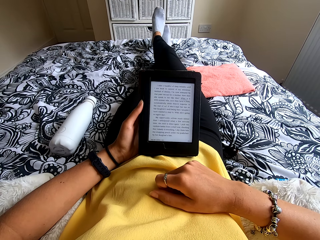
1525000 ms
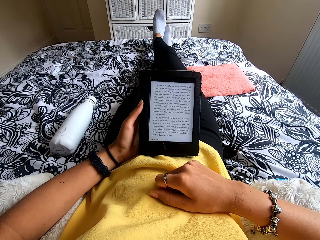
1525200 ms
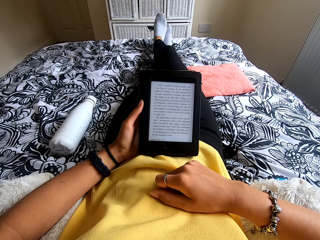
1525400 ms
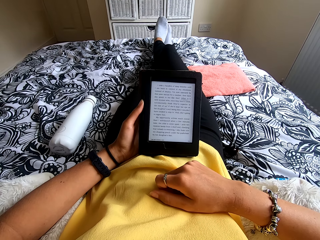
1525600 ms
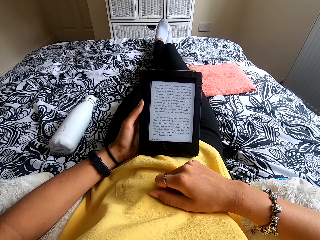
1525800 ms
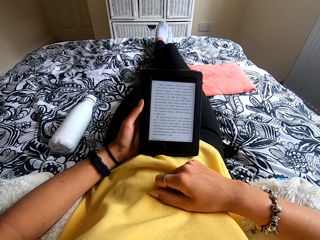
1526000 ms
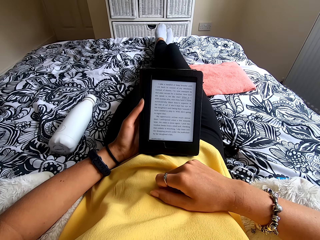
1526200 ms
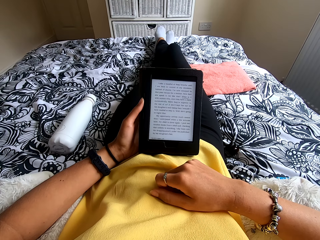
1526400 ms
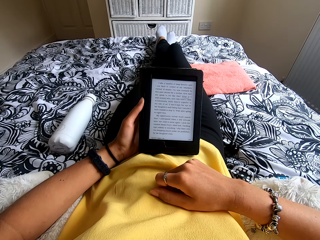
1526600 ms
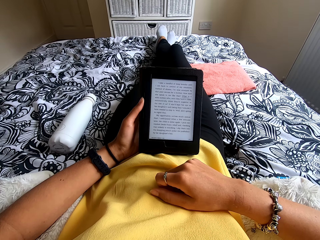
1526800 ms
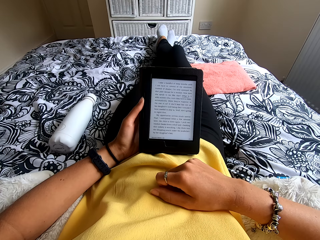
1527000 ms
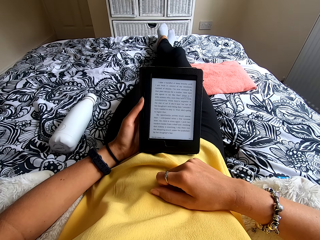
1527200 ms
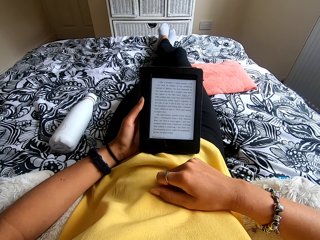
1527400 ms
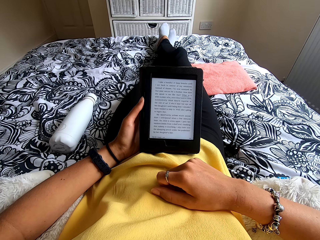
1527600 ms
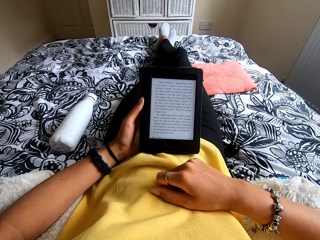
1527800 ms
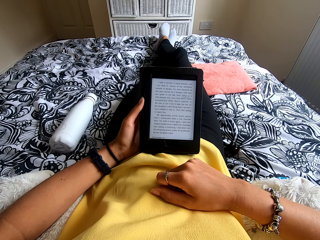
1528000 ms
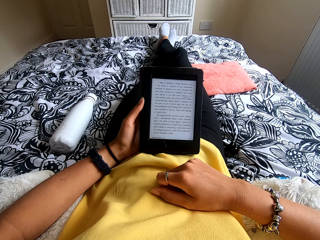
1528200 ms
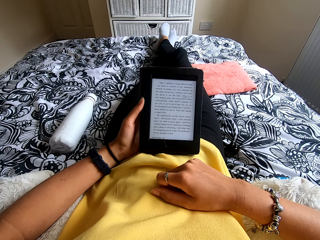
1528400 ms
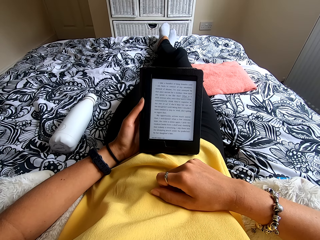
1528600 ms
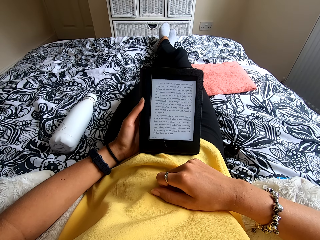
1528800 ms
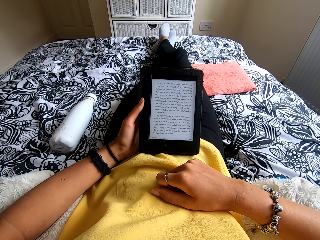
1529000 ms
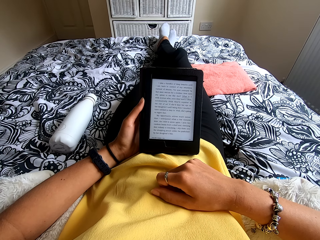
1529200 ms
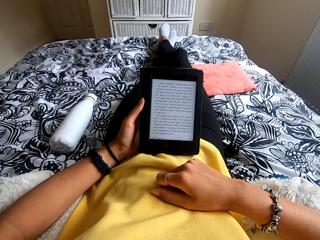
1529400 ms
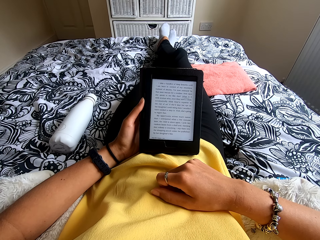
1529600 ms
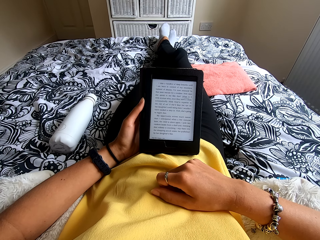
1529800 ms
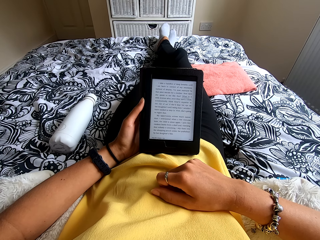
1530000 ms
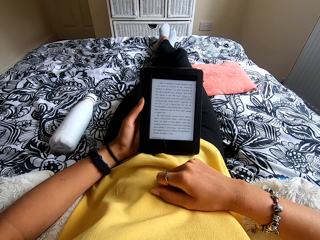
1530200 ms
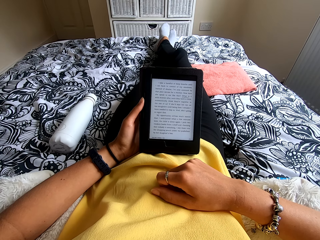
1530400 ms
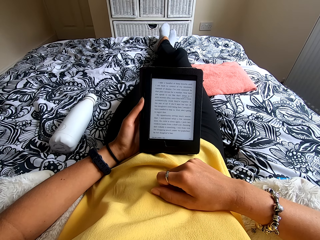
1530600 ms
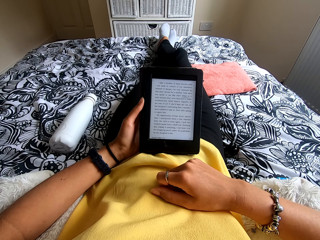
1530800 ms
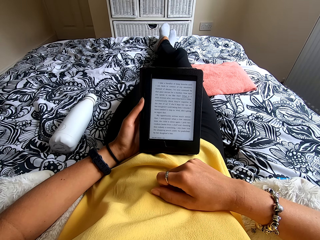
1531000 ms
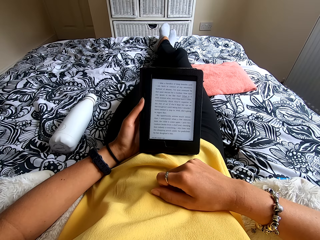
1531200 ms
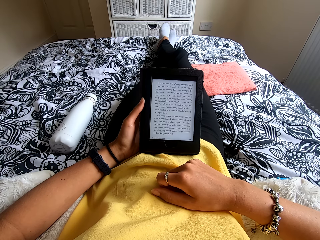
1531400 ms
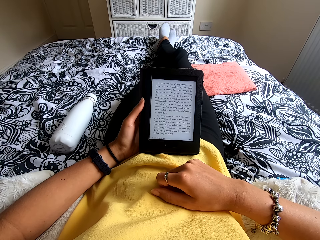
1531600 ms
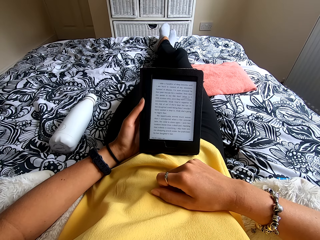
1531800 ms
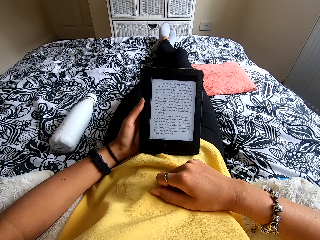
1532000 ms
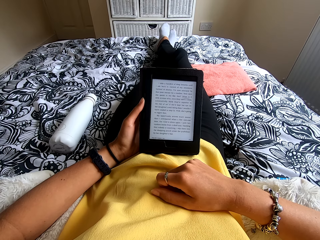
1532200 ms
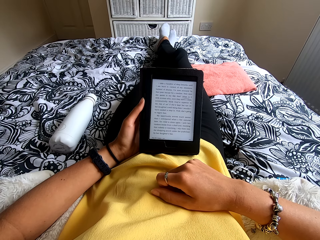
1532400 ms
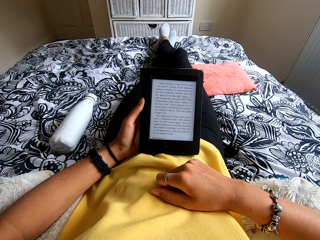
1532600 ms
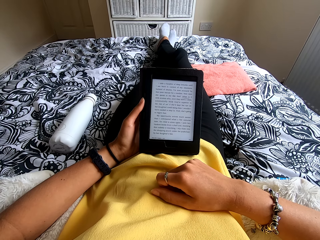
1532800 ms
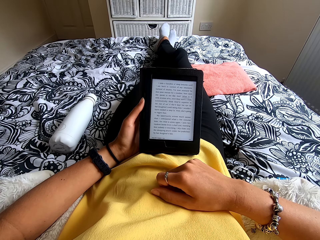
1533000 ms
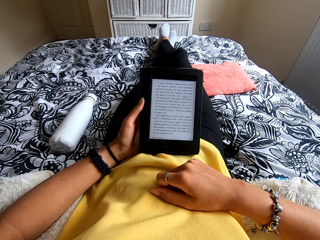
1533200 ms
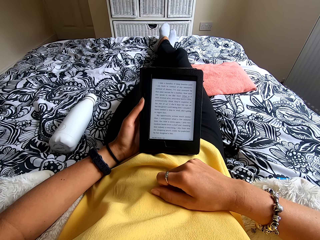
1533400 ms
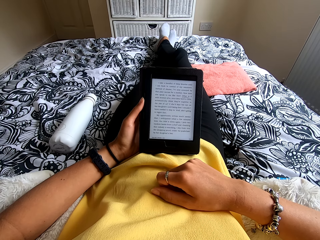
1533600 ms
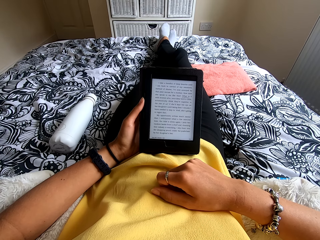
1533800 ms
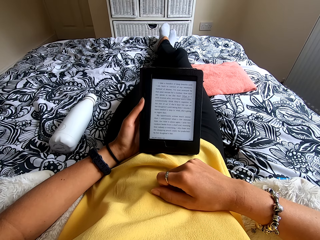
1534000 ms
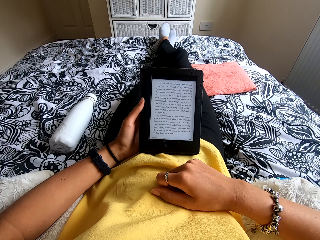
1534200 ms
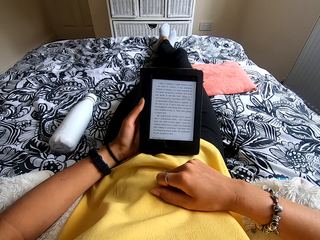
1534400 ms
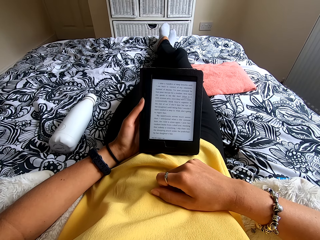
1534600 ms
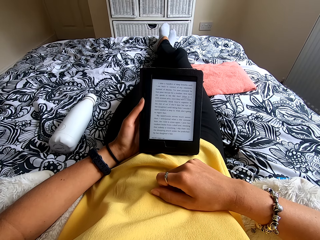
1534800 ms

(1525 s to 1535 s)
The camera wearer moves the leg down on the bed.

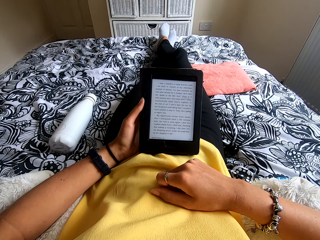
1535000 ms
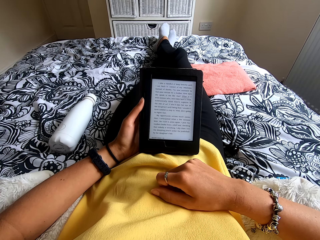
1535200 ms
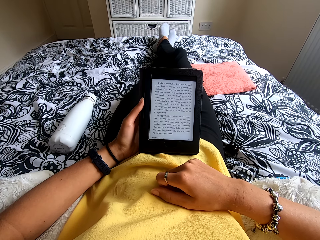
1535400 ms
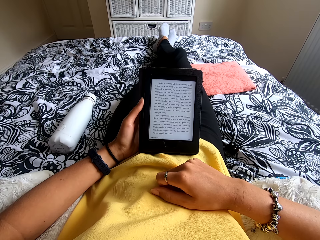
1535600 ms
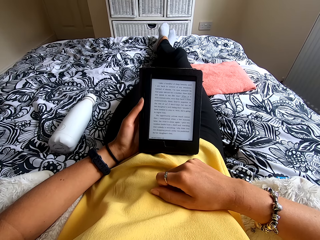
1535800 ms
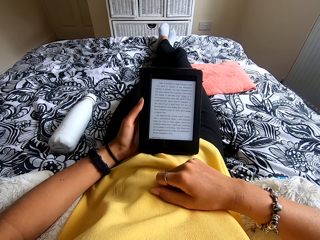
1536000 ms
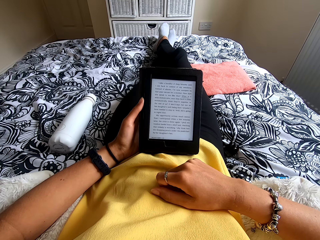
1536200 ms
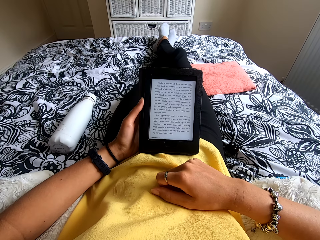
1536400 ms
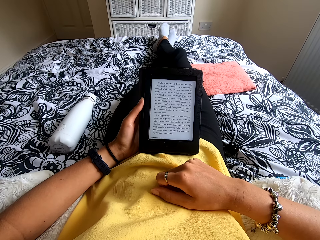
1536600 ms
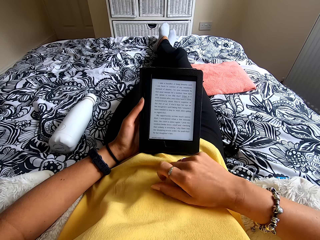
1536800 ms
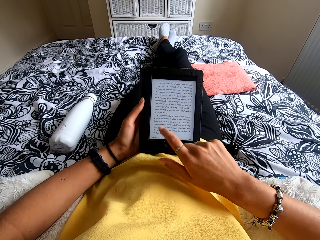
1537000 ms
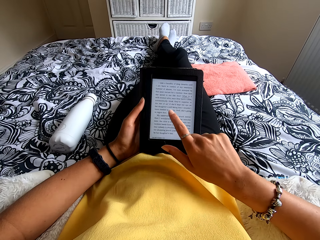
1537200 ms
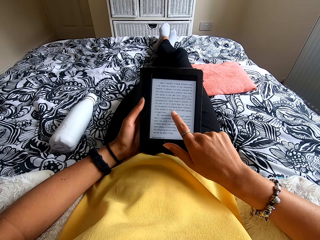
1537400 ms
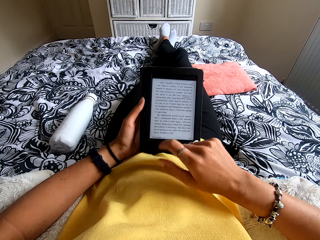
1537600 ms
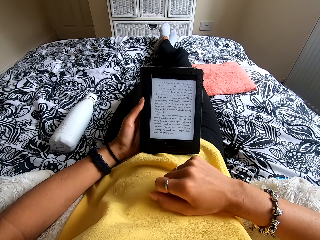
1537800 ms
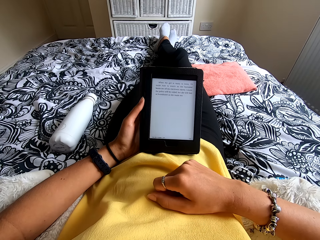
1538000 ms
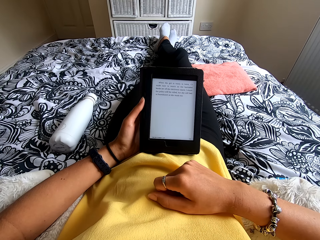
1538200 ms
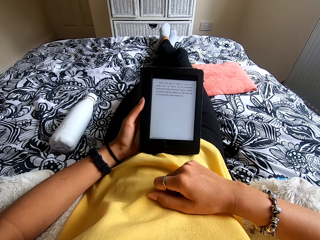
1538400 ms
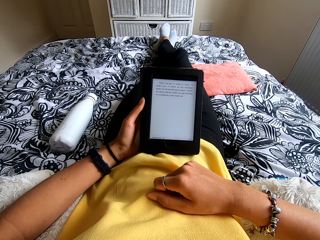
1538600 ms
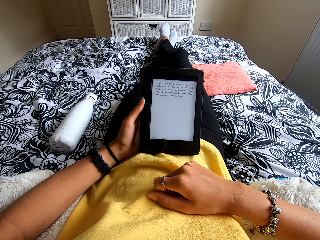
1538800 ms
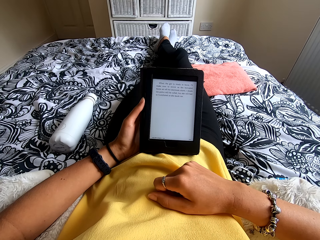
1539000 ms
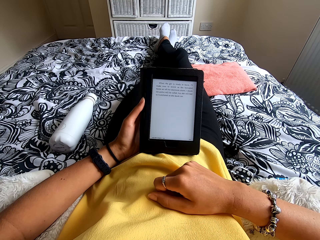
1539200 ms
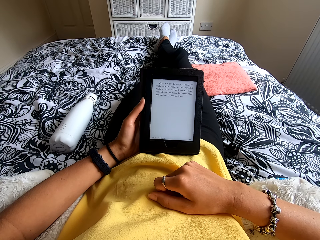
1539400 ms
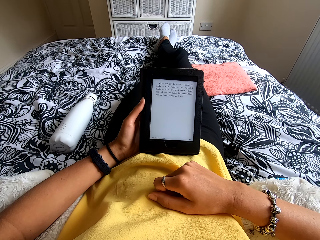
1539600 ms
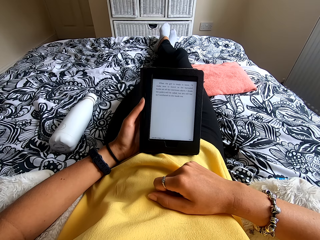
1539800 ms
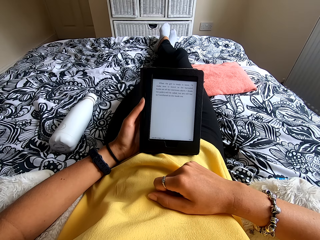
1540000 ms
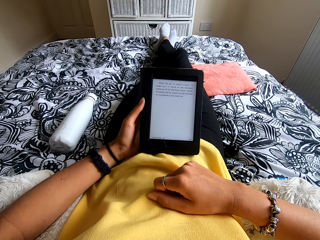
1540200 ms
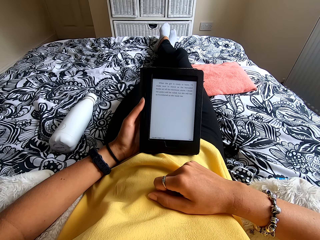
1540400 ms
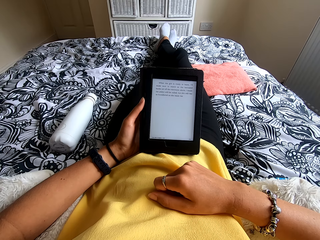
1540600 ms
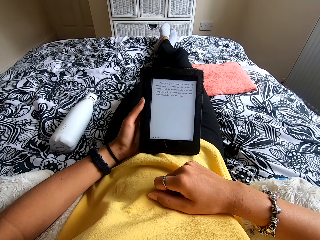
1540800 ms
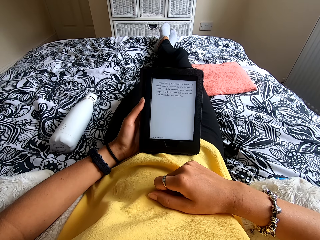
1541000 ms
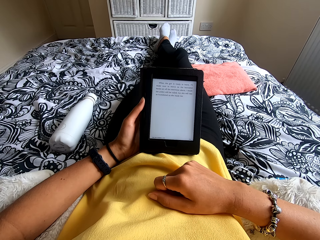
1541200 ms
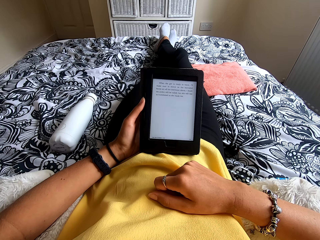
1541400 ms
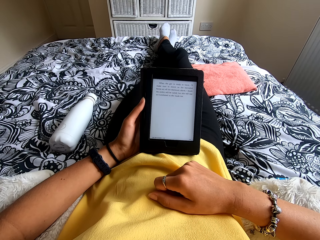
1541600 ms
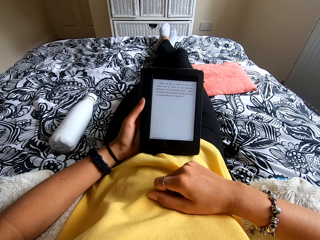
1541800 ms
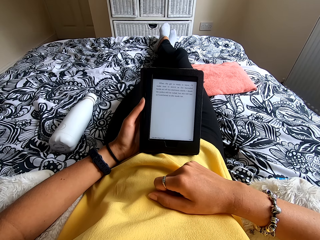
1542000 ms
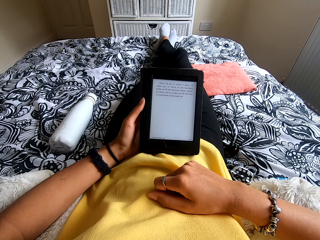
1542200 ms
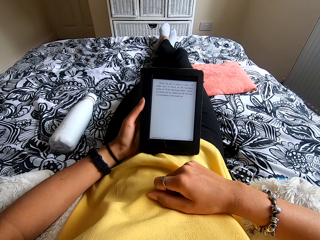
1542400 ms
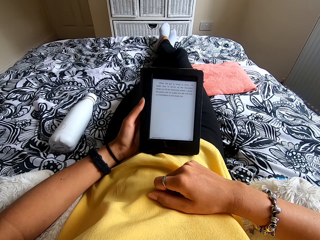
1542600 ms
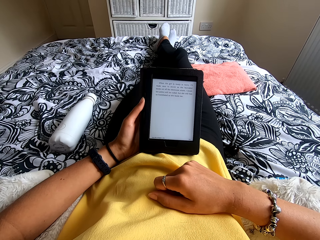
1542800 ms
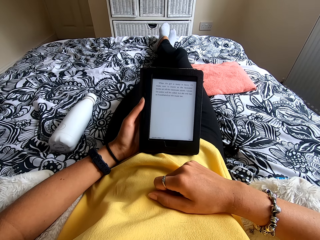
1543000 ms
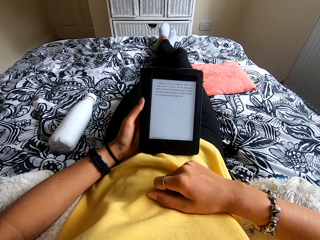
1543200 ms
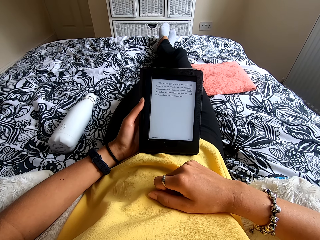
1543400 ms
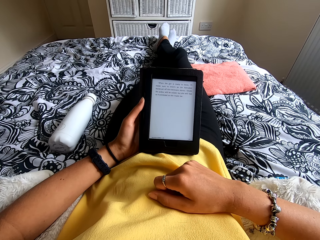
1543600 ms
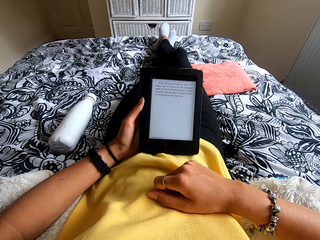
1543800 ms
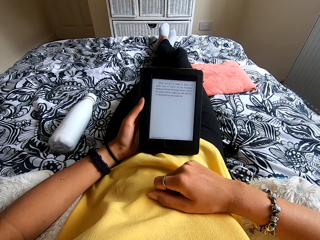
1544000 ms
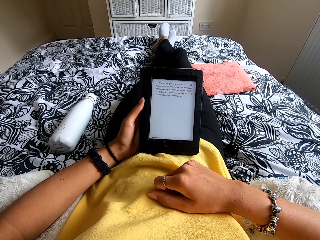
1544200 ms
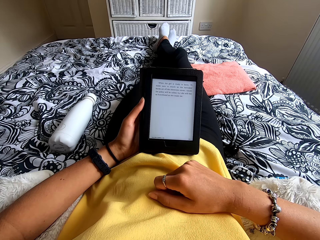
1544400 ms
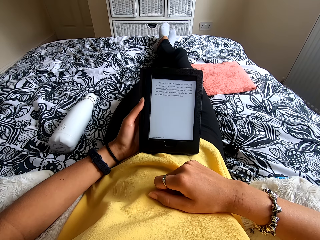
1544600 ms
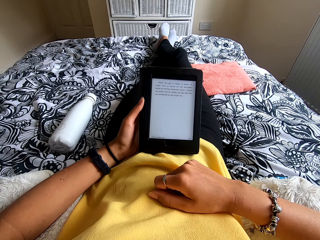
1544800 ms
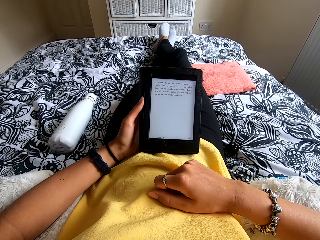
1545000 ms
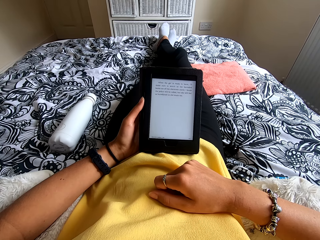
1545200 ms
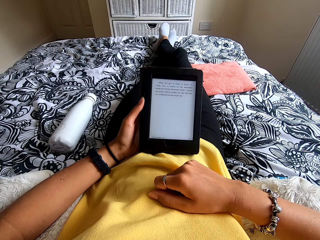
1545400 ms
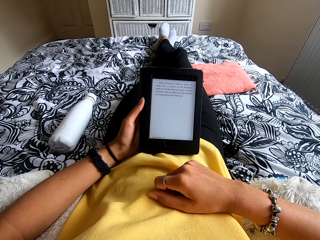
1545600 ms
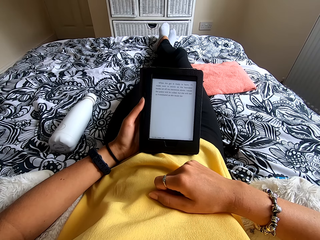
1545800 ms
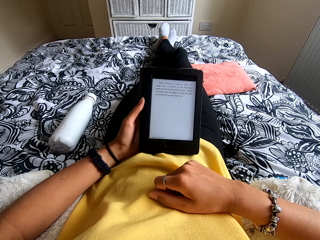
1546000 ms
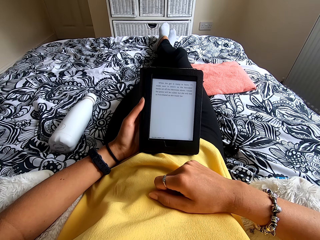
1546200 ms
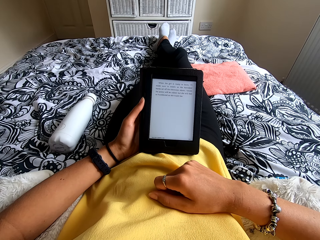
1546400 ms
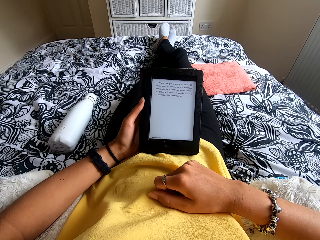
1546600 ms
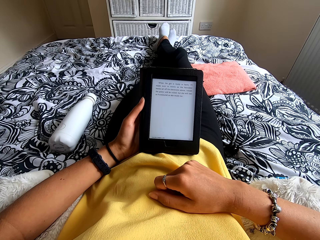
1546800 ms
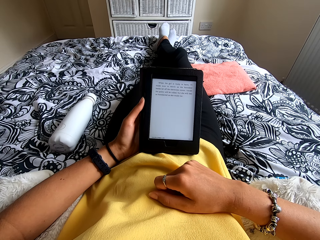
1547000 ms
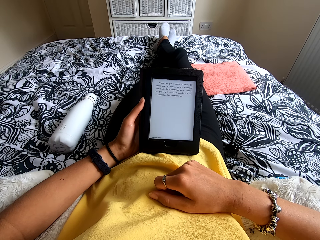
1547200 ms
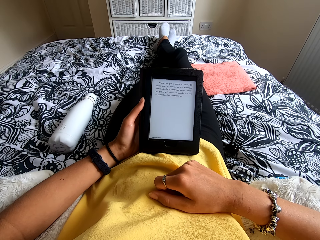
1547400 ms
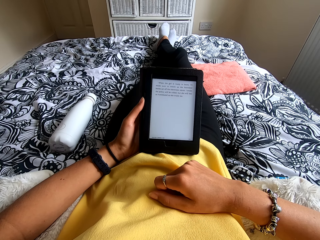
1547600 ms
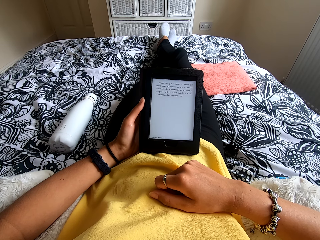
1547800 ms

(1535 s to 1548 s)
The camera wearer touches the tablet screen. They move the hand to the stomach and read the ebook.
